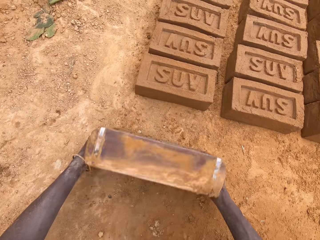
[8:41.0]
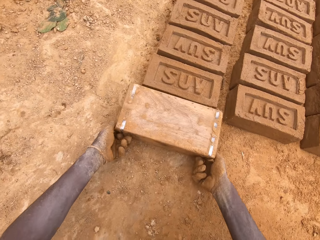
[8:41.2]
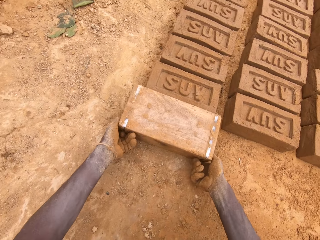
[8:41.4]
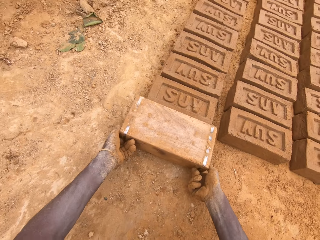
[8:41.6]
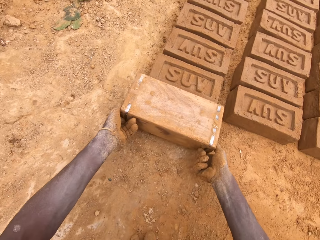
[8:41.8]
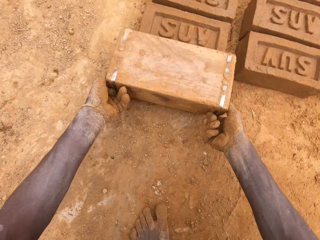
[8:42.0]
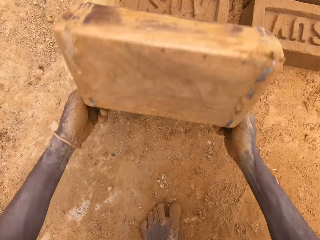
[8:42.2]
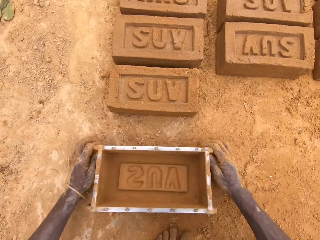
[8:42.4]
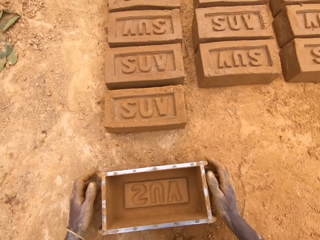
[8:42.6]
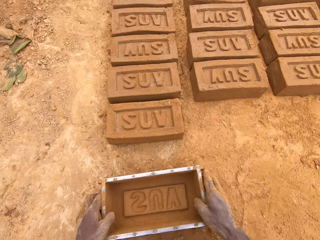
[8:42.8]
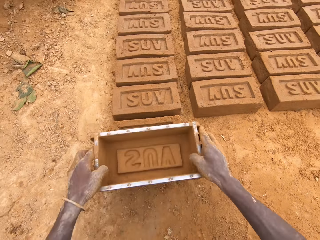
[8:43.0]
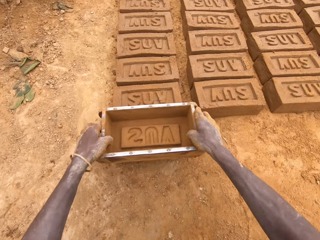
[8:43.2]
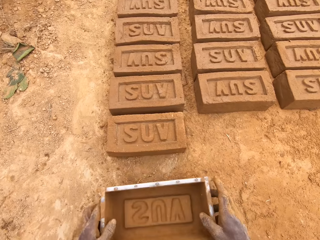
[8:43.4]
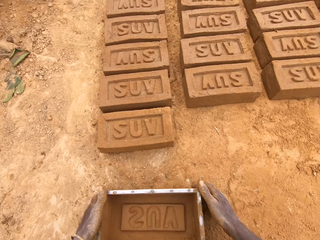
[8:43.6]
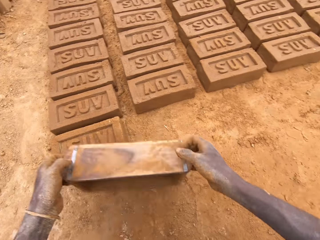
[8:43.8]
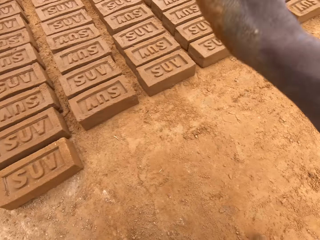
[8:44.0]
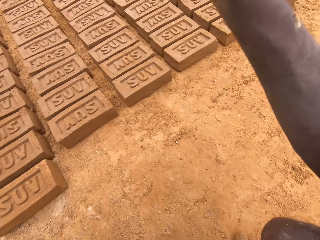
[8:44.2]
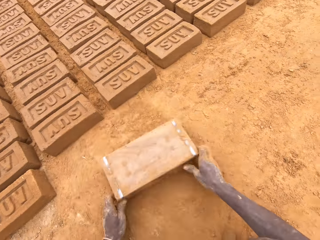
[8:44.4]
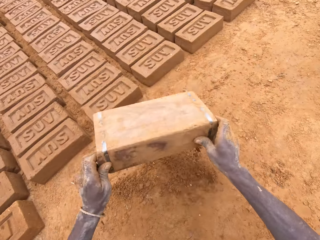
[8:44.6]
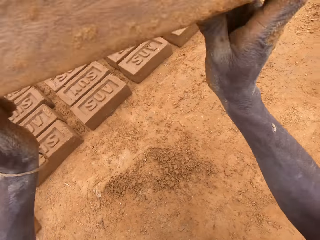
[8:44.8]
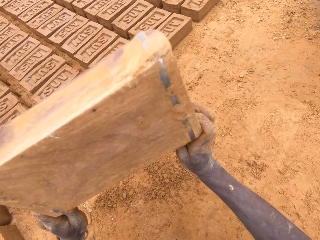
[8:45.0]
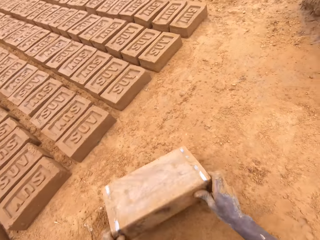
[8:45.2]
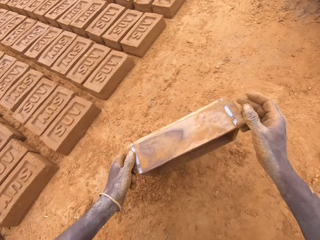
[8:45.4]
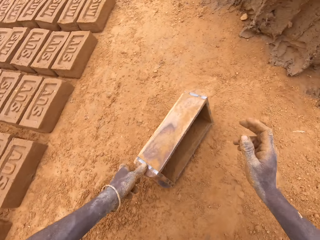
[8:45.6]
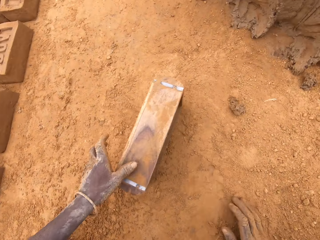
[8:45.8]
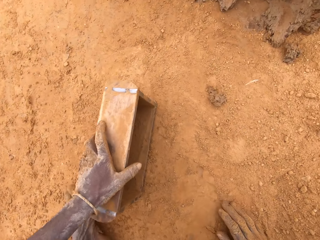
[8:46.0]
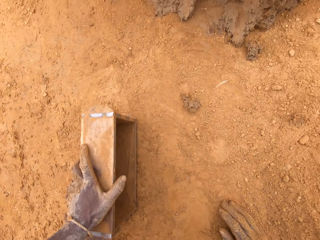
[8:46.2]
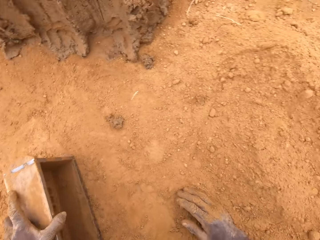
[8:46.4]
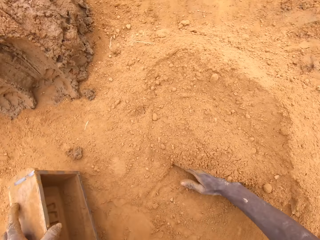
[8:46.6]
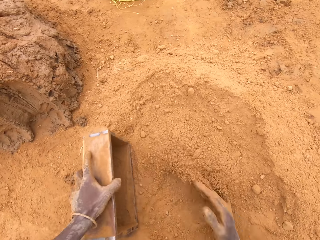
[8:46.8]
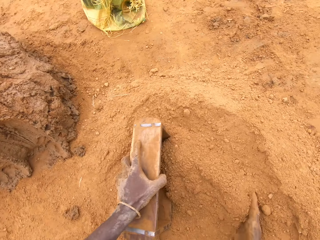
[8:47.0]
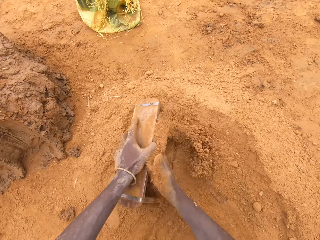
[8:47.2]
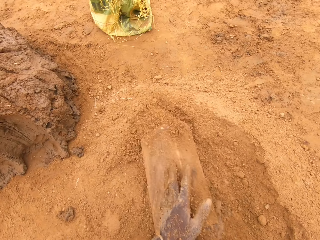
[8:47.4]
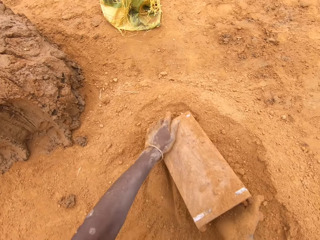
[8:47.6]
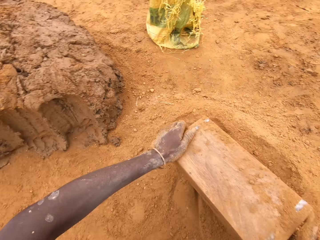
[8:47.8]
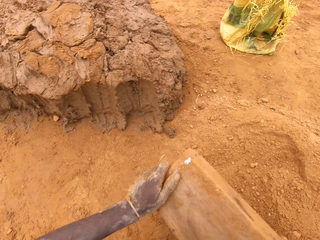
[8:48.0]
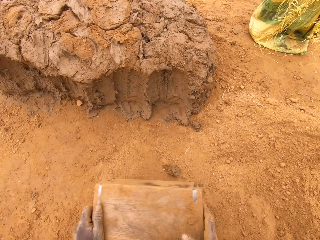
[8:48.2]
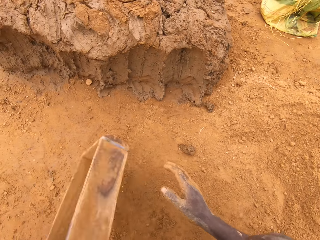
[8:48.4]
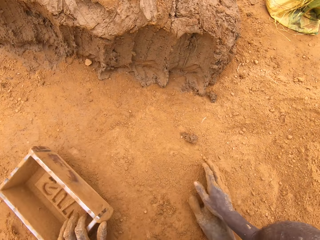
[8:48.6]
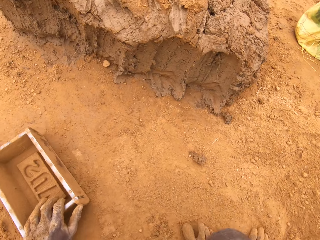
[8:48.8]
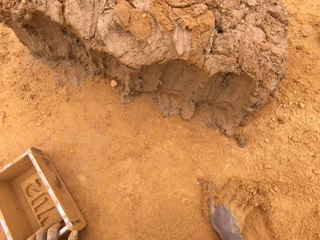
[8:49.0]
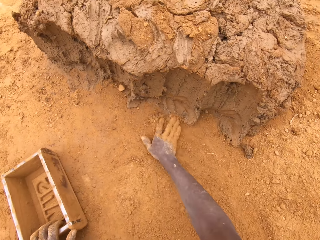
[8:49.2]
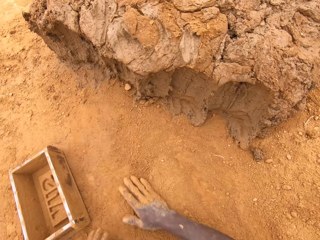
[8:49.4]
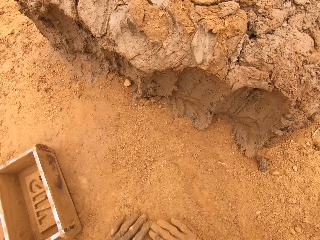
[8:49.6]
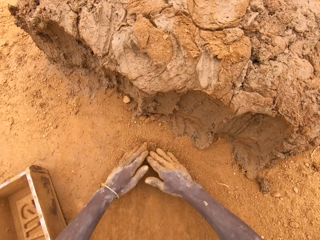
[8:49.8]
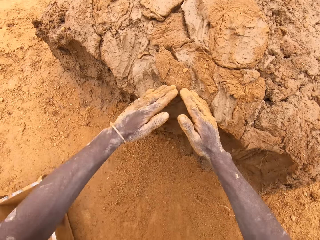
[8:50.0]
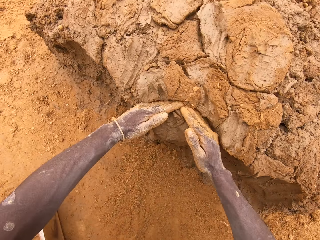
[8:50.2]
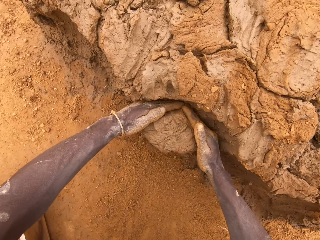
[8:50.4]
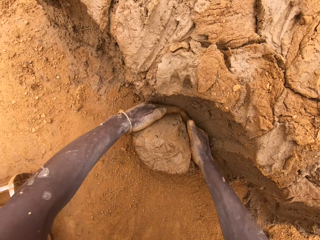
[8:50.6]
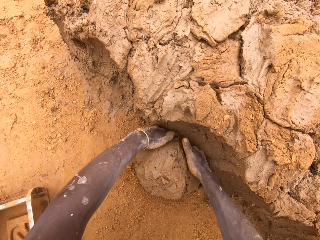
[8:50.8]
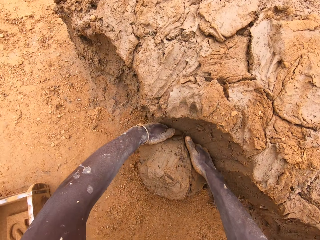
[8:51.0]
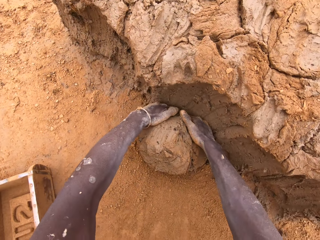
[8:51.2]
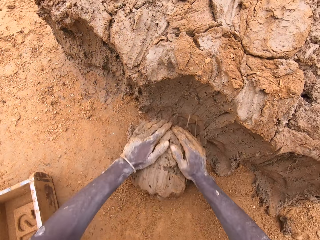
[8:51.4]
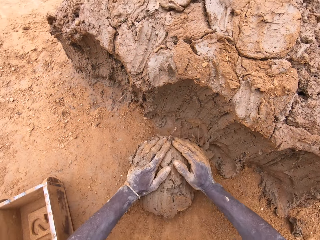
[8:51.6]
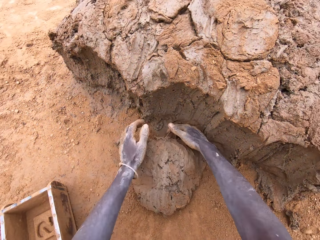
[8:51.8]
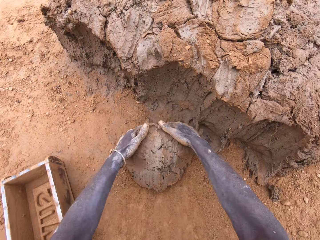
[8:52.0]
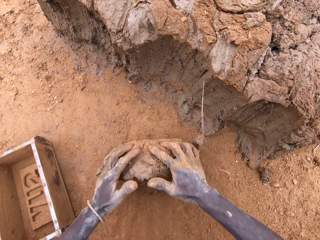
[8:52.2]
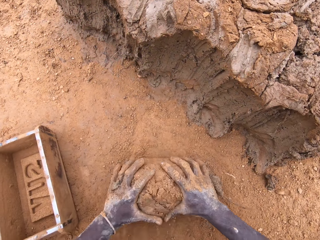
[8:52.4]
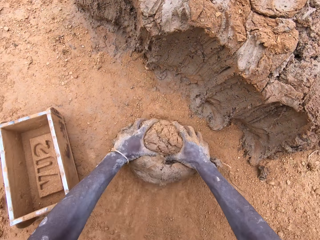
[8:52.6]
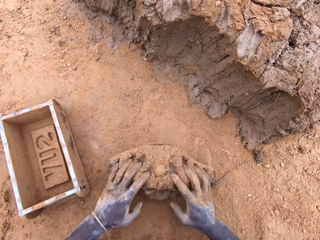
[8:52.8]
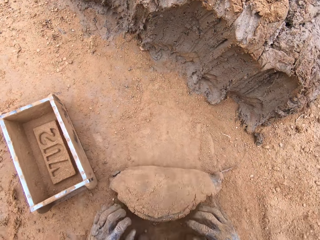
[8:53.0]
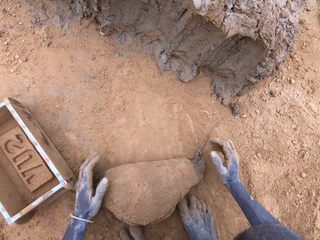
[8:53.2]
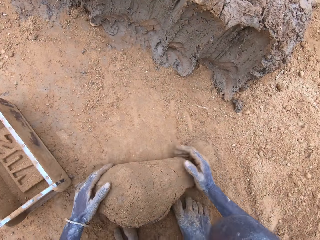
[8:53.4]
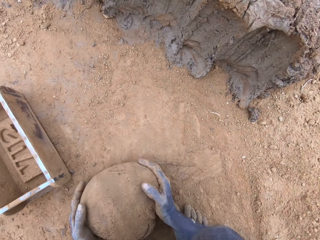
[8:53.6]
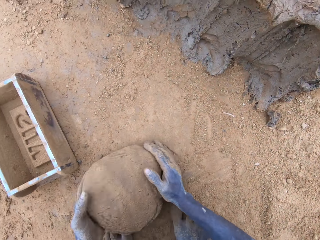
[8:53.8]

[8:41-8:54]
The camera wearer puts a brick on the ground from the brick mould. They hit the brick mould on the ground. They put sand in the brick mould. They pour the sand from the brick mould. They cut mud on a heap of mud. They mould the mud on the ground.

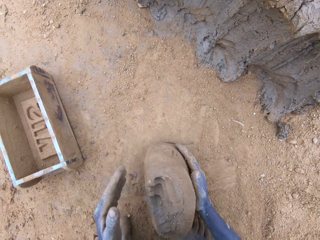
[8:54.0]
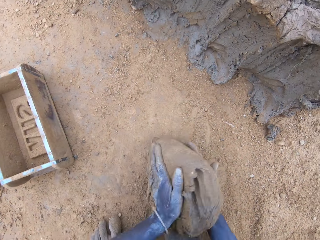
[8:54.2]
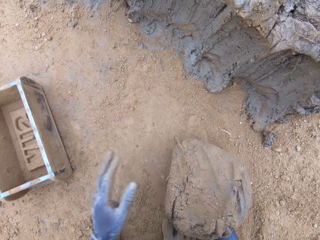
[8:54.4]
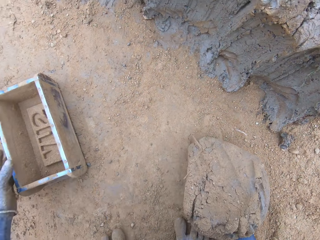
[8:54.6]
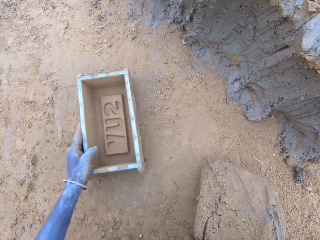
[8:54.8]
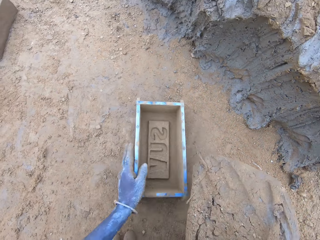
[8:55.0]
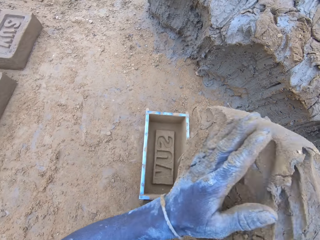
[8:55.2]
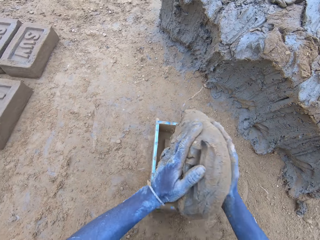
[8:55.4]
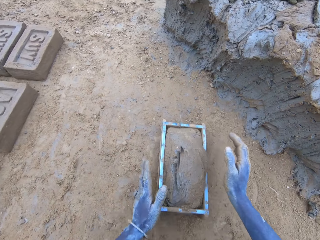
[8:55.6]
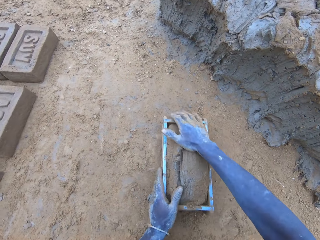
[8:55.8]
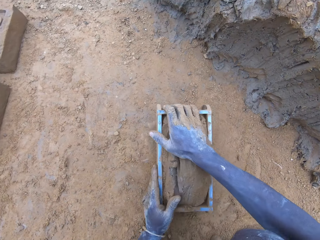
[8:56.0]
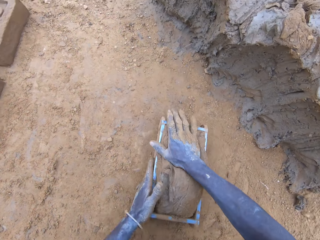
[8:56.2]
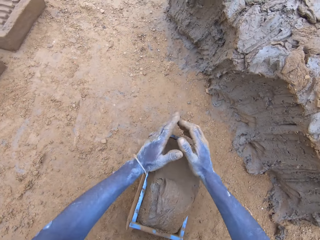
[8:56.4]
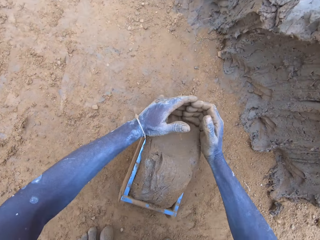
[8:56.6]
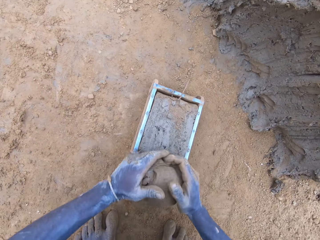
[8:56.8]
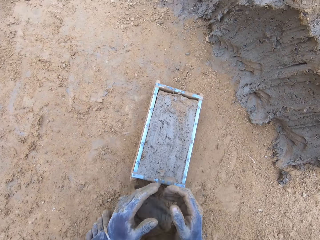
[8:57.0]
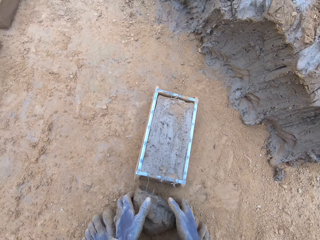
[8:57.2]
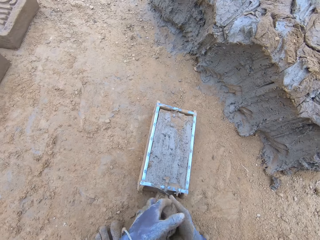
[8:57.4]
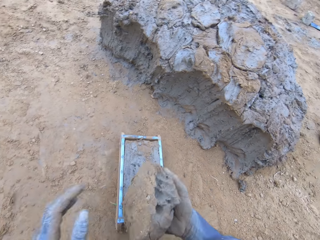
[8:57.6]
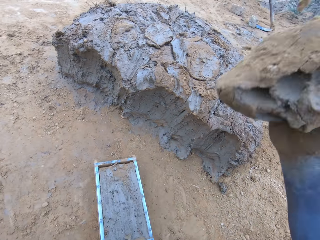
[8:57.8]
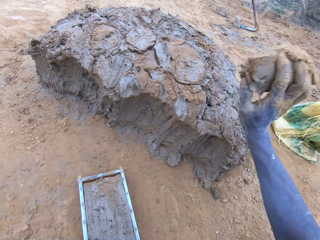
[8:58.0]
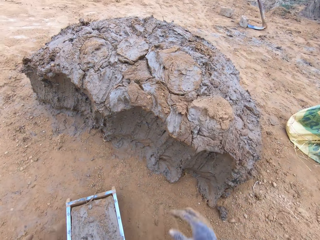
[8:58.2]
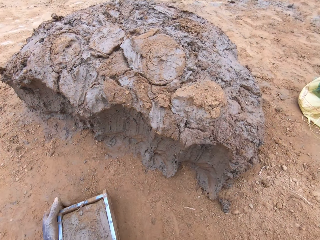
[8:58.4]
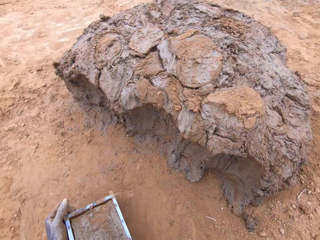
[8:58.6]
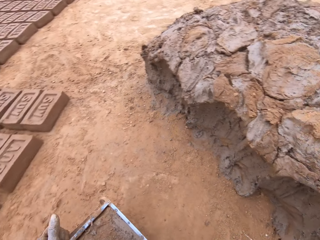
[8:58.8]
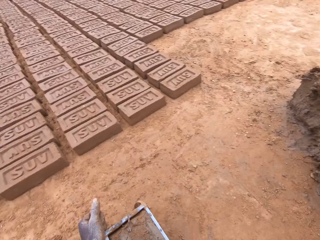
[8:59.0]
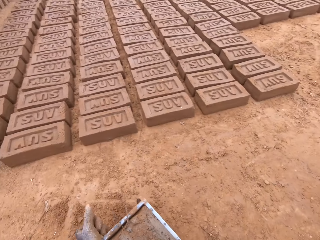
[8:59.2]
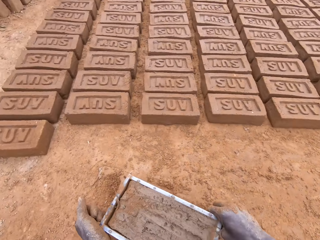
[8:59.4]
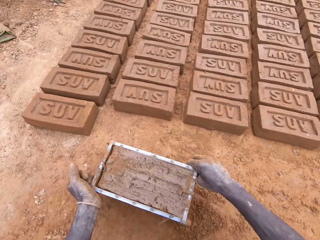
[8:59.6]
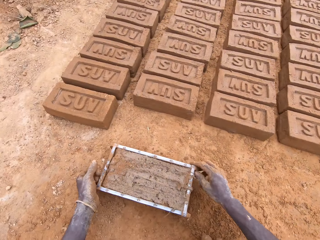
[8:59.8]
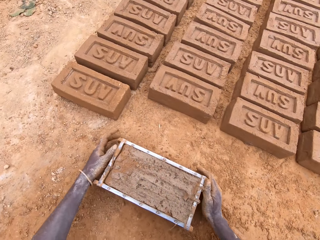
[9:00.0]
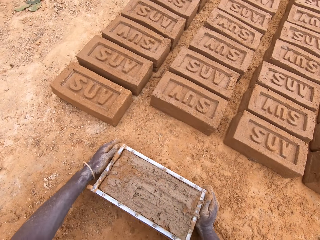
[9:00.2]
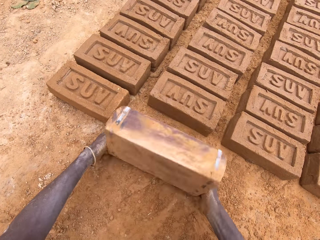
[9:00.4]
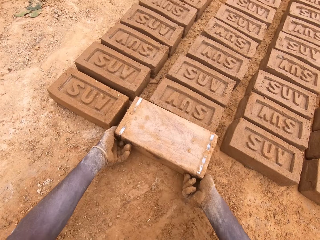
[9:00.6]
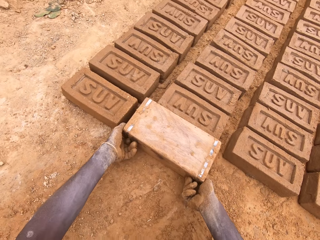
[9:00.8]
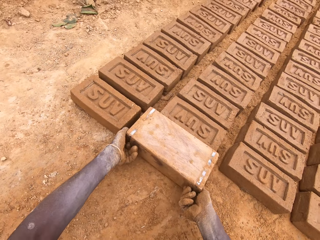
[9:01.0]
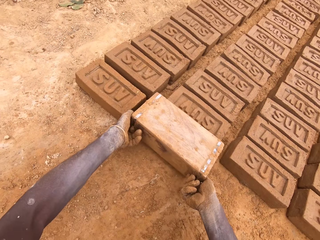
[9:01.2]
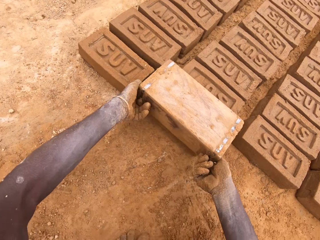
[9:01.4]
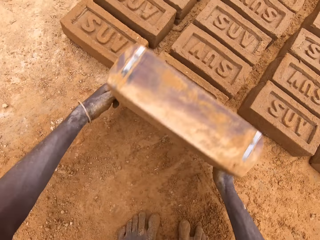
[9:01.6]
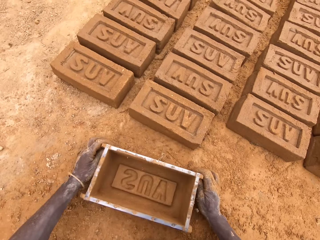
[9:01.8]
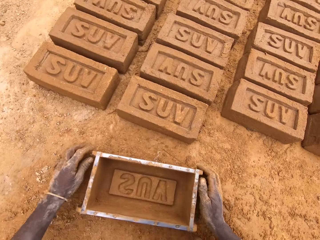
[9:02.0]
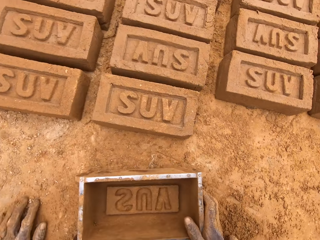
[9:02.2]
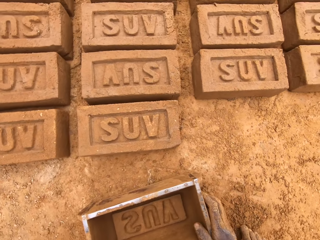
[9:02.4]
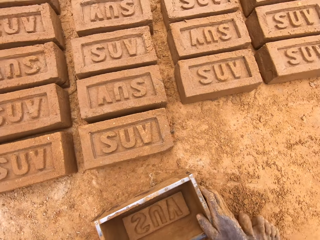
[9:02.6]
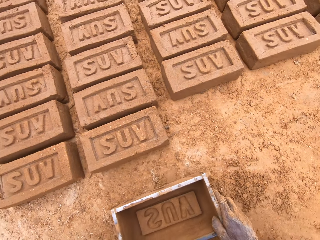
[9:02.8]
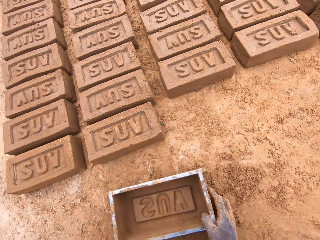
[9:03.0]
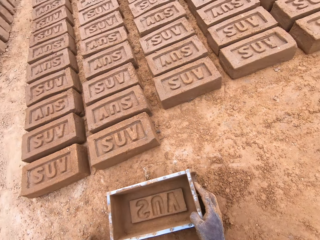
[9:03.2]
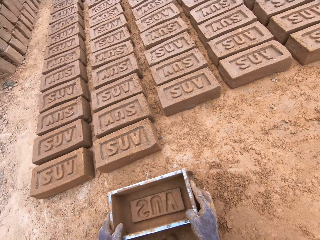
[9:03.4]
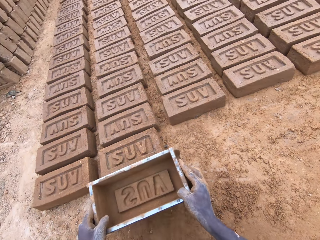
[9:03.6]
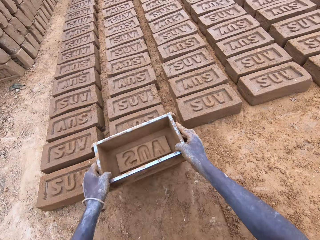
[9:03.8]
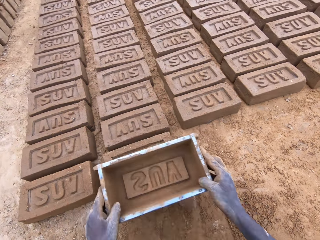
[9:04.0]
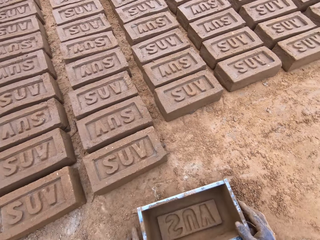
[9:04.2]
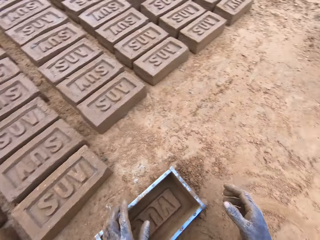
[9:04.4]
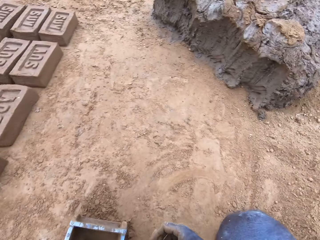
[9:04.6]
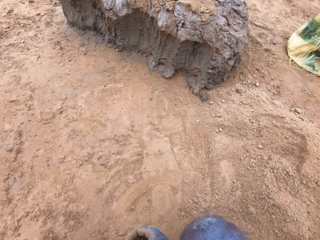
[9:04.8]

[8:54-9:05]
The camera wearer puts mud in a brick mould. They cut the mud in the brick mould. They throw the mud on a heap of mud. They put a brick on the ground from the brick mould.
